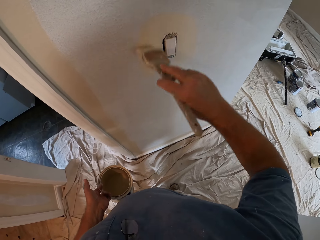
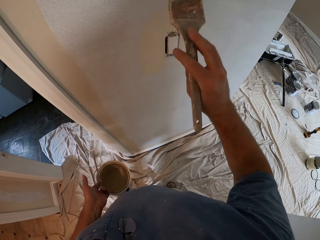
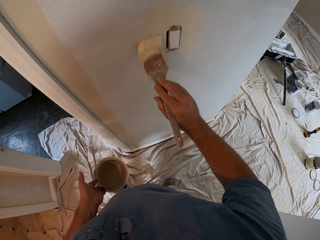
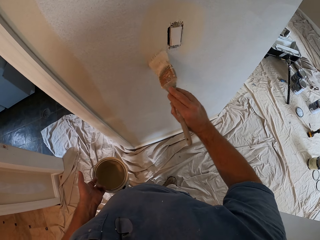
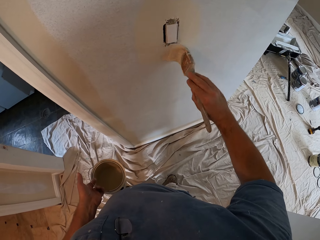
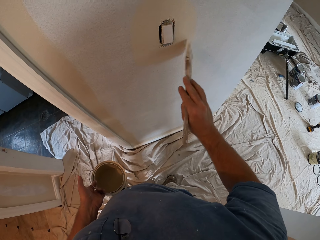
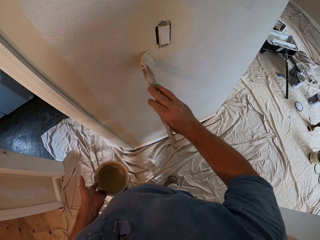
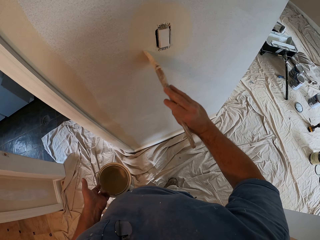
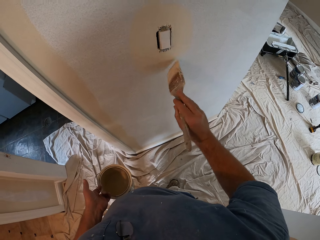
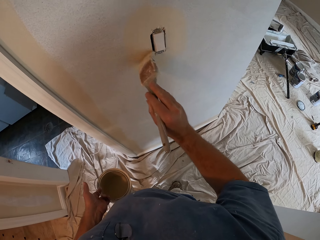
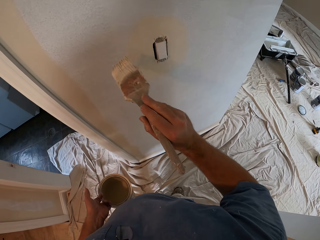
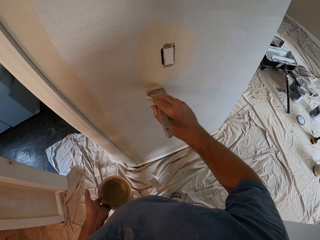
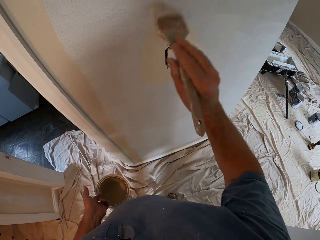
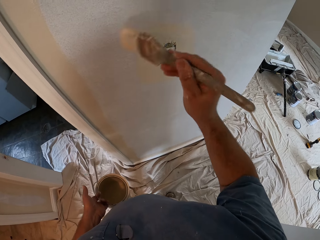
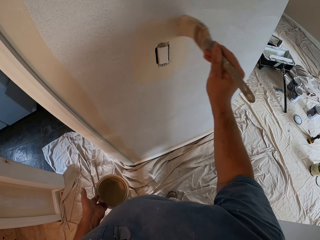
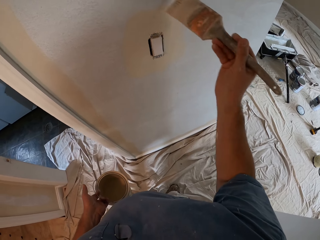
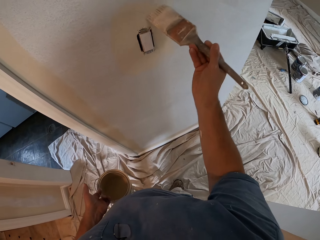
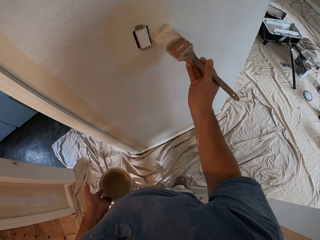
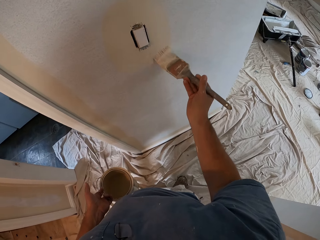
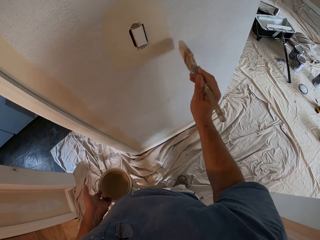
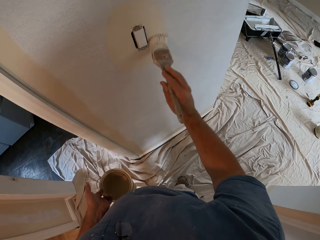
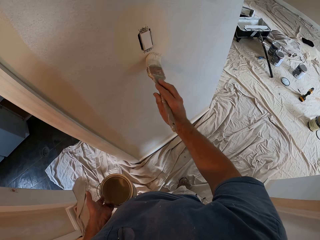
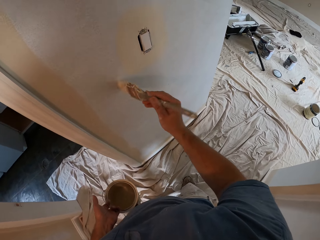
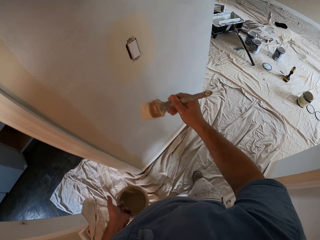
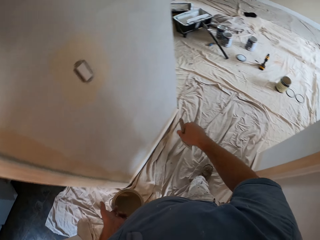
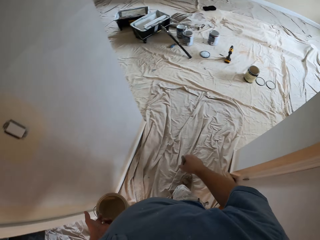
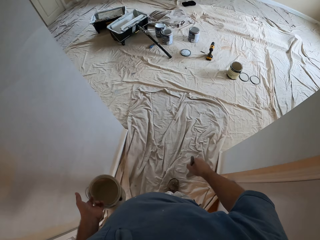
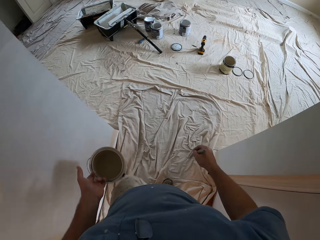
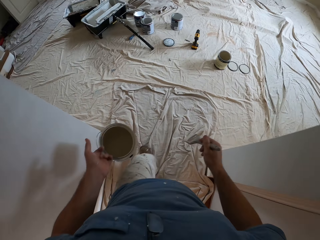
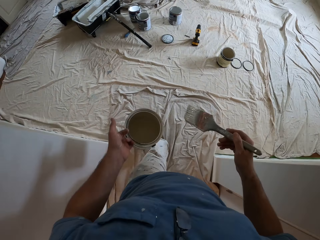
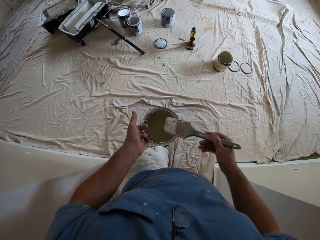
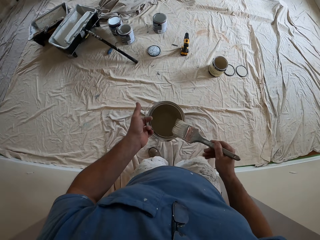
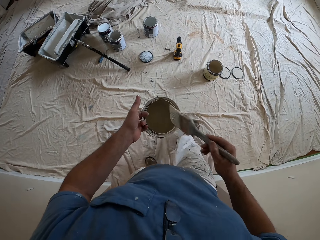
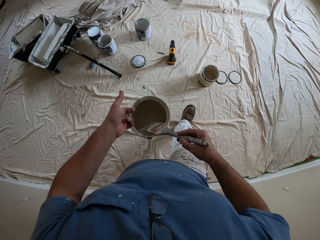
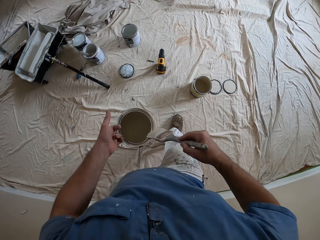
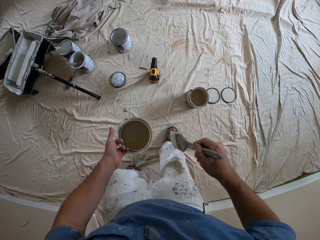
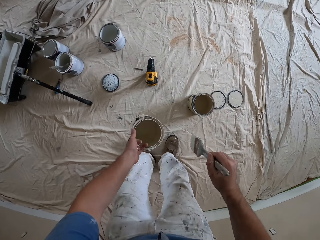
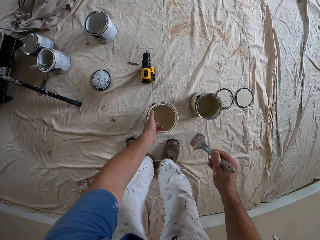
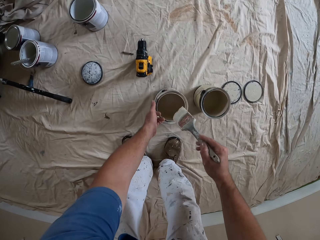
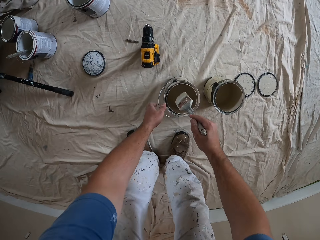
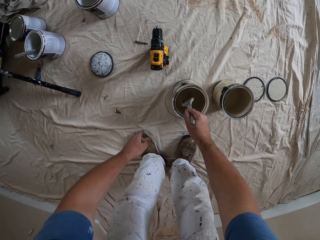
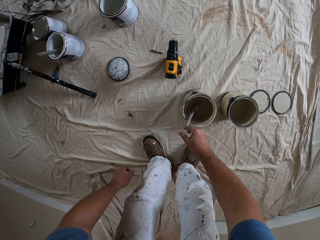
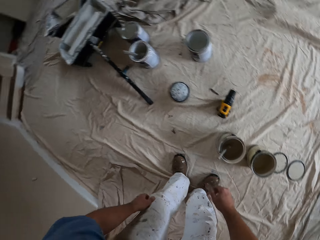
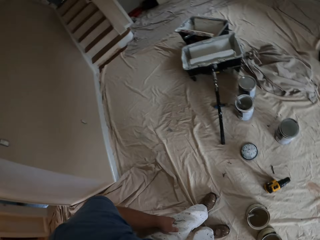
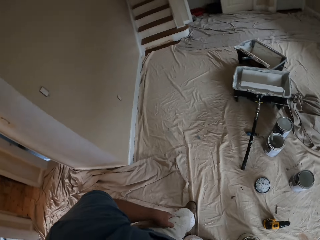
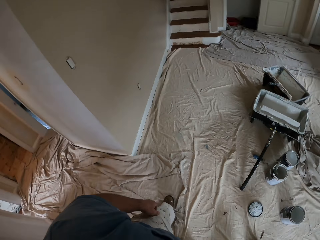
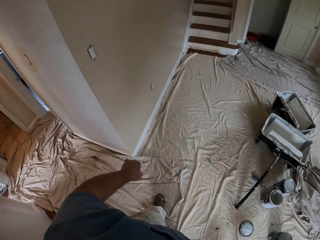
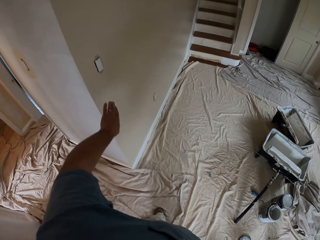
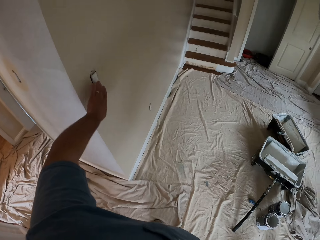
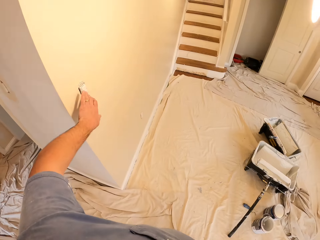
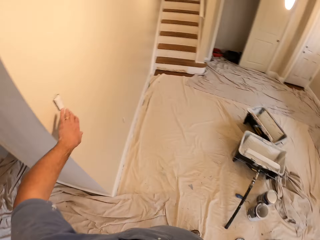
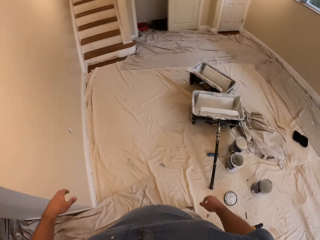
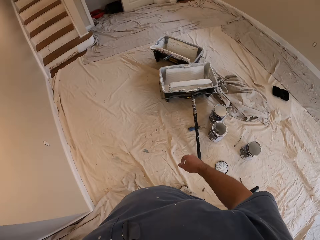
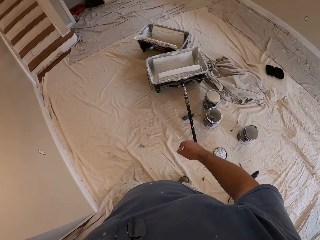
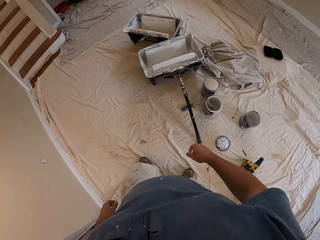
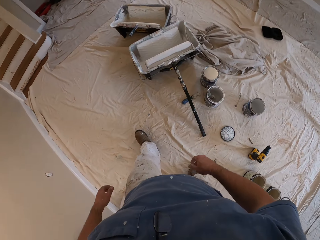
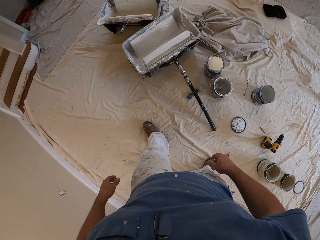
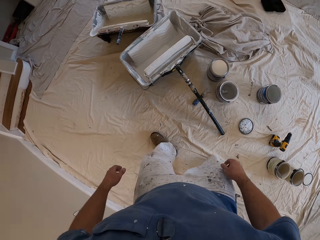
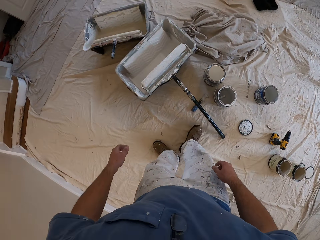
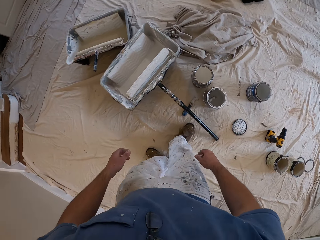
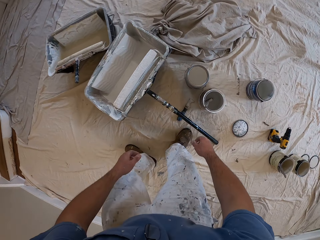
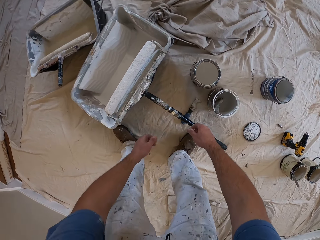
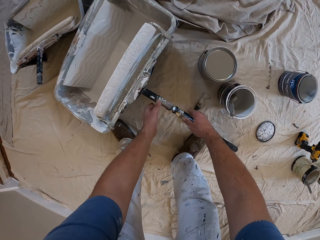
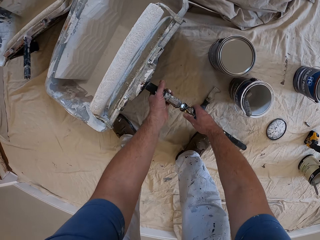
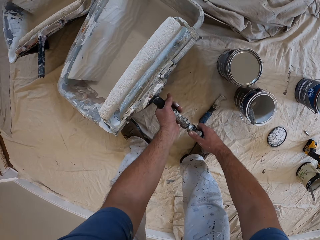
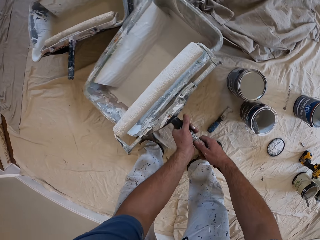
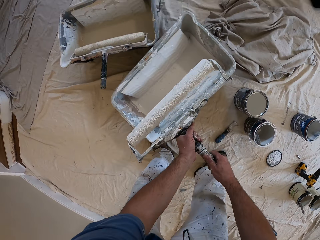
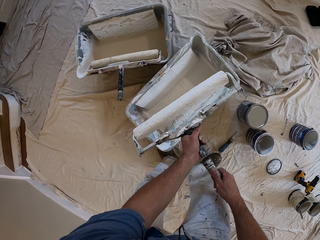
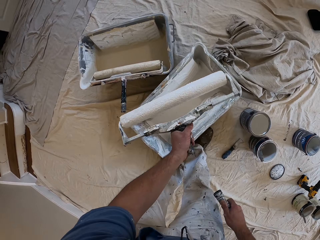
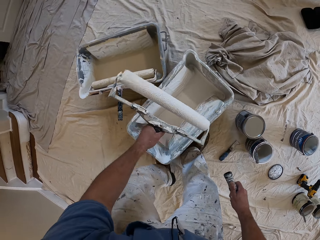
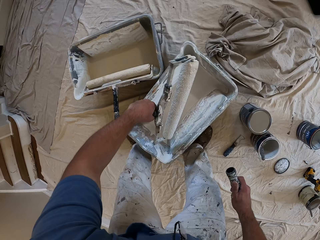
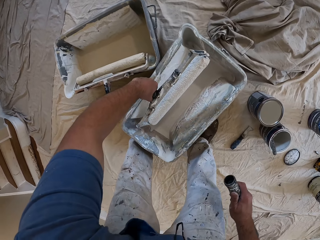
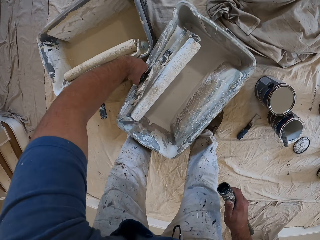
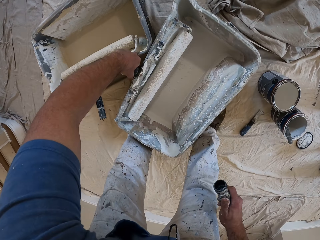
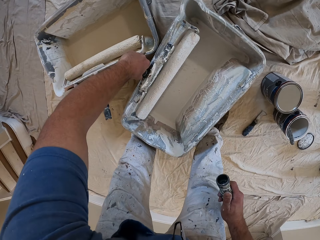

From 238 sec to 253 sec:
The camera wearer walks around the house. They wipe the brush. They drop the paint brush. They put the container down. They drop the paint brush in the paint bucket. They move a step. They turn on the light switch. They walk around the house. They bend. They pick up the roller brush. They detach the pole from the roller brush.

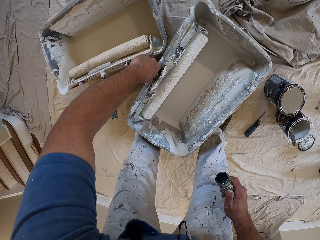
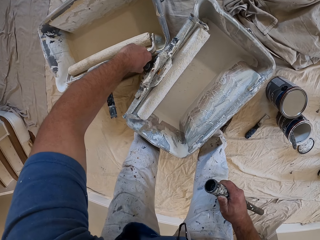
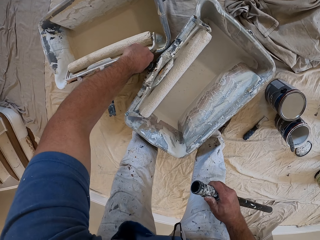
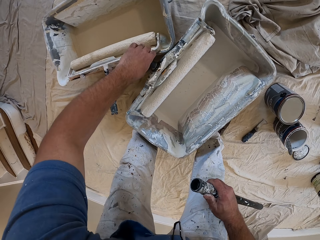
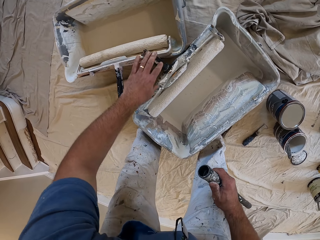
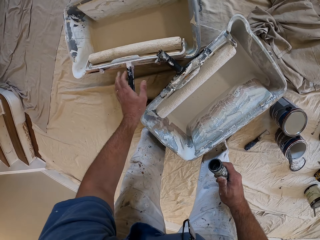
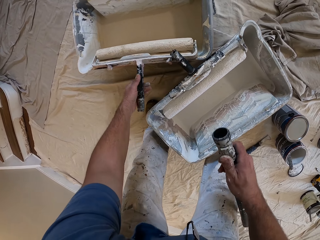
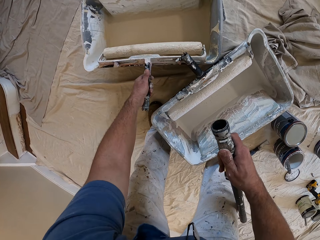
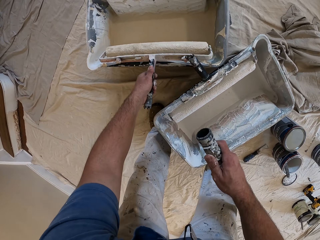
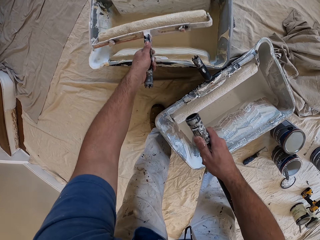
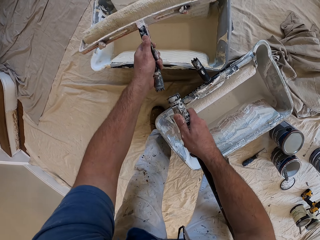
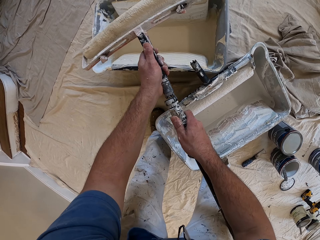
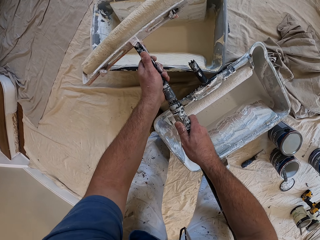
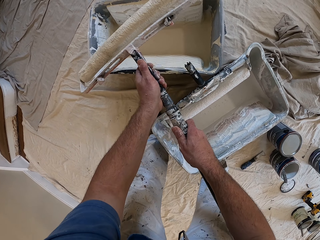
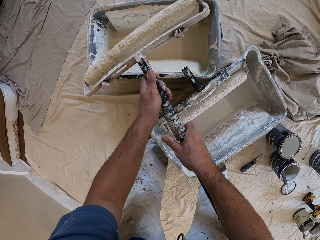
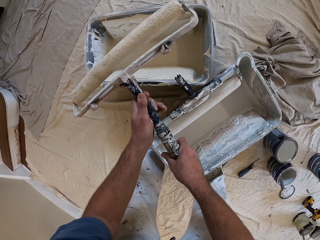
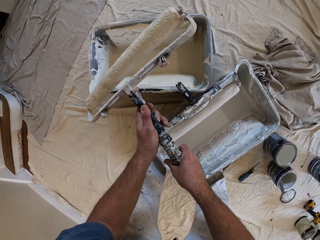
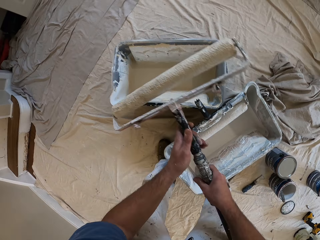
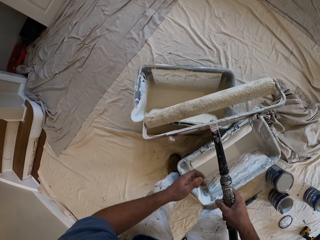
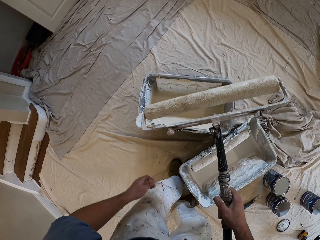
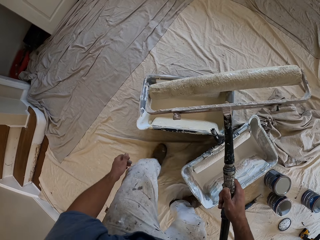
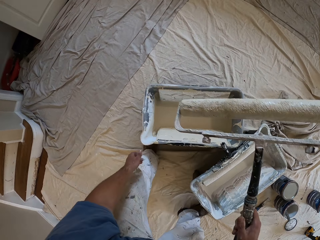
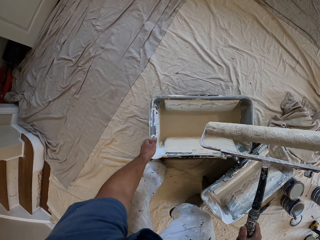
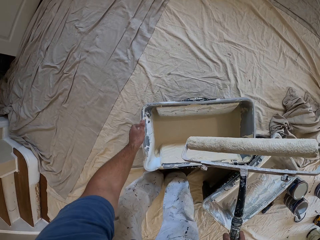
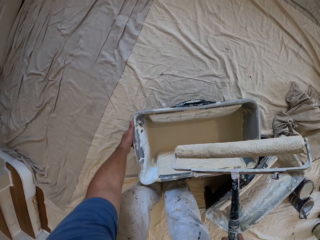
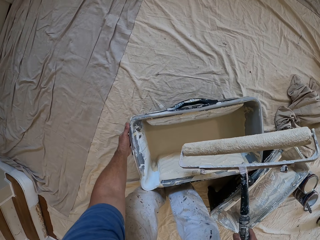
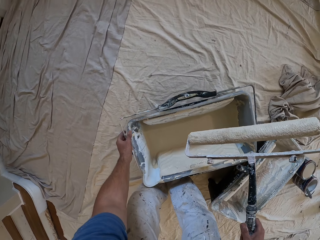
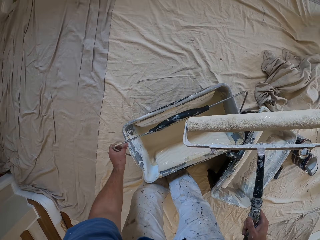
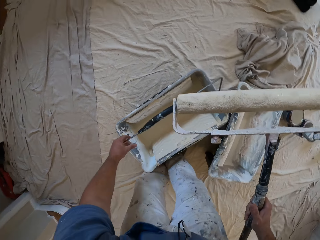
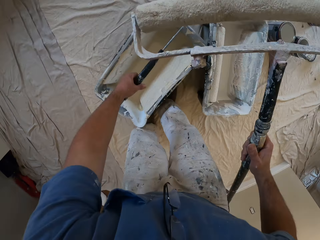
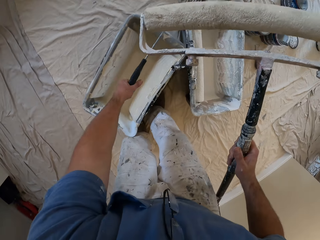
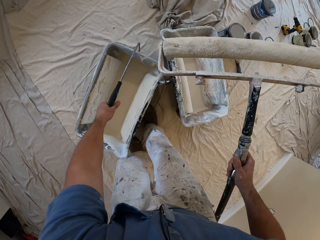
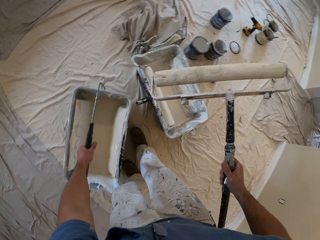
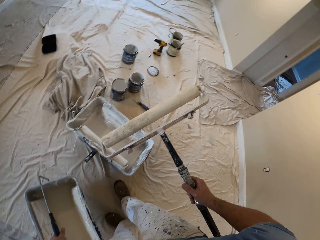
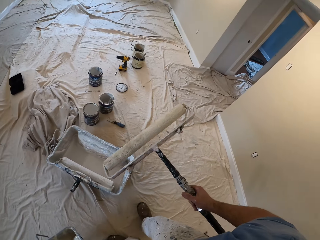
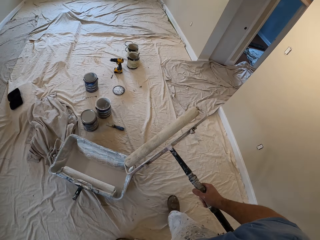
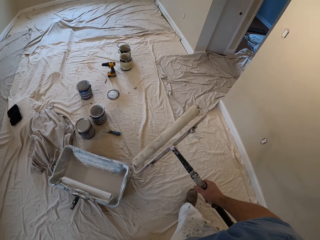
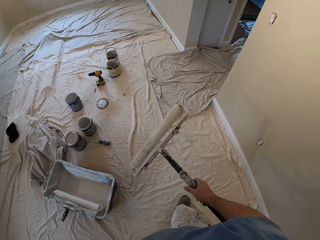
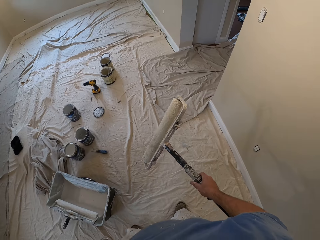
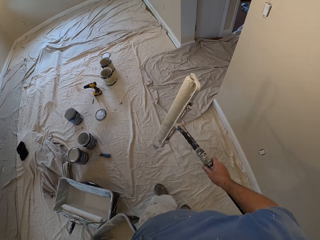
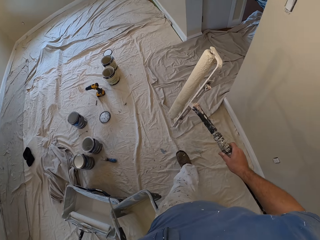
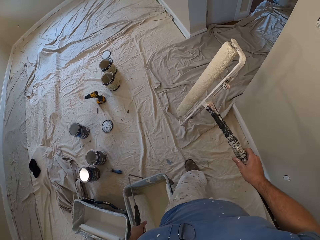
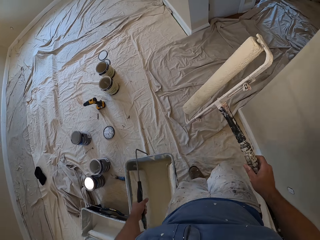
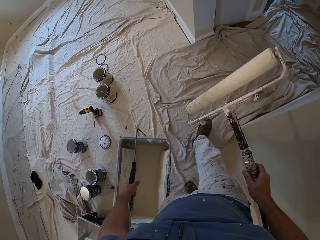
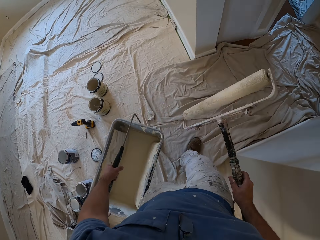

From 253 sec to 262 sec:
The camera wearer places the roller brush in the bucket. They pick up the roller brush. They fix the pole to the roller brush. They move a step. They carry the paint bucket. They walk around the house.
